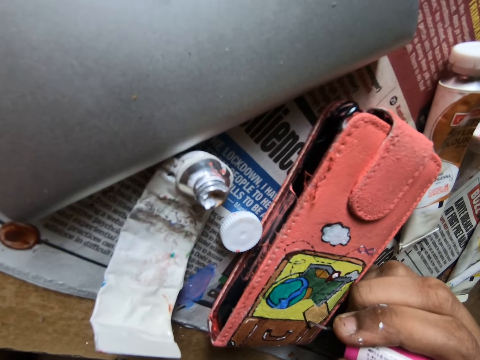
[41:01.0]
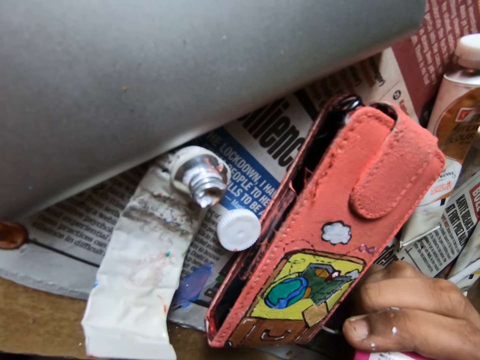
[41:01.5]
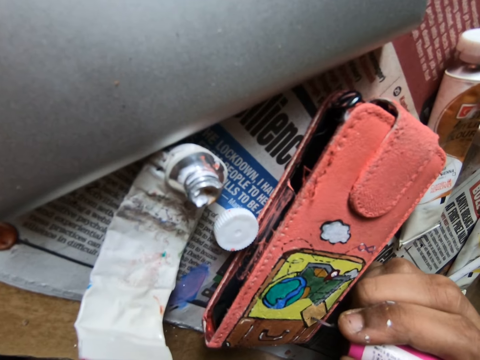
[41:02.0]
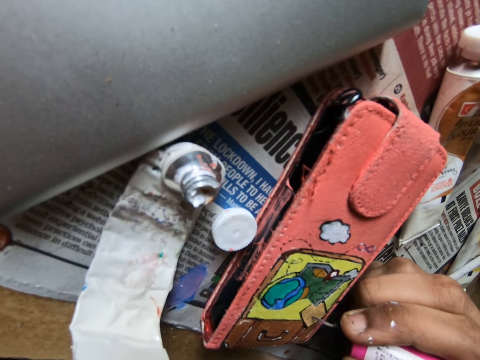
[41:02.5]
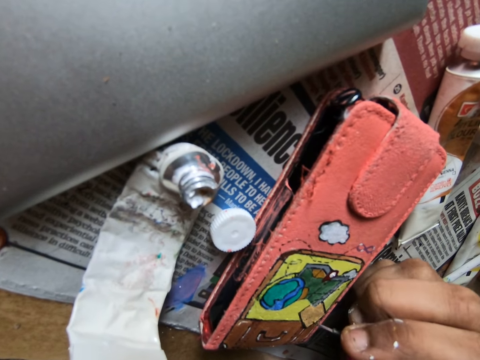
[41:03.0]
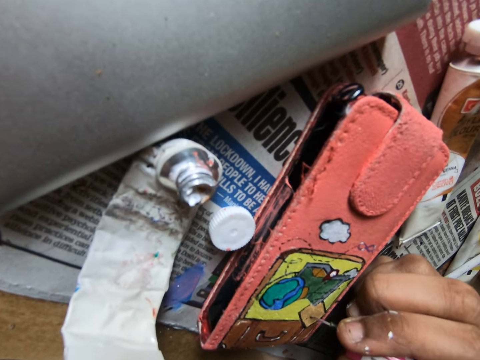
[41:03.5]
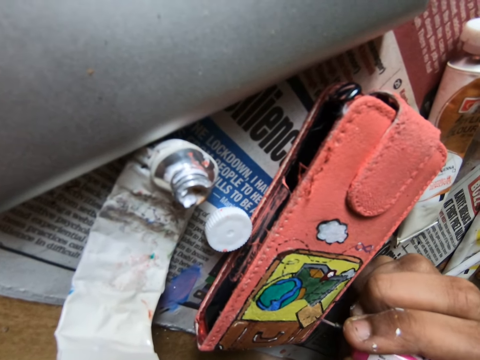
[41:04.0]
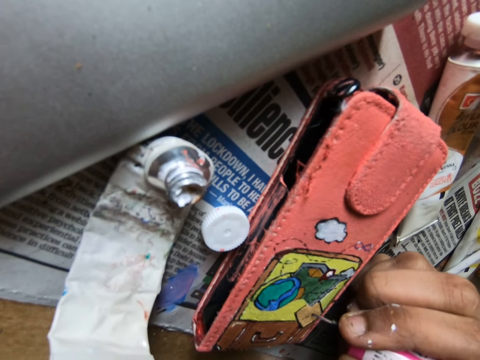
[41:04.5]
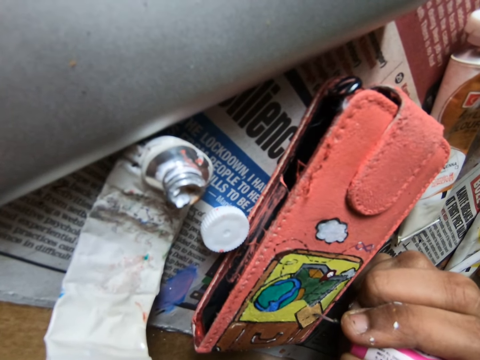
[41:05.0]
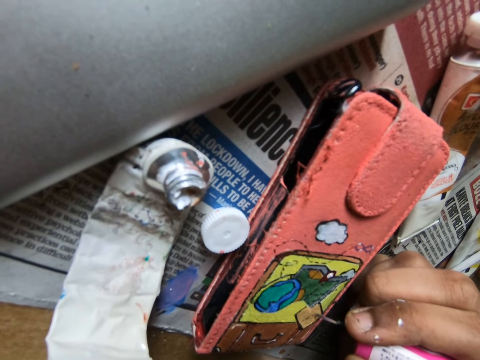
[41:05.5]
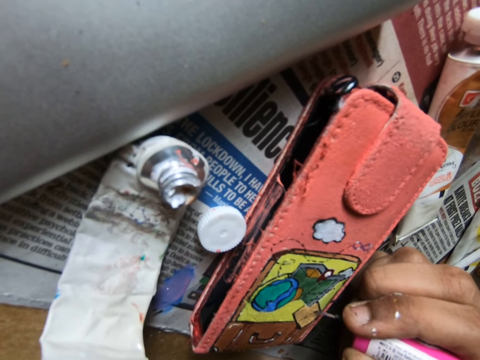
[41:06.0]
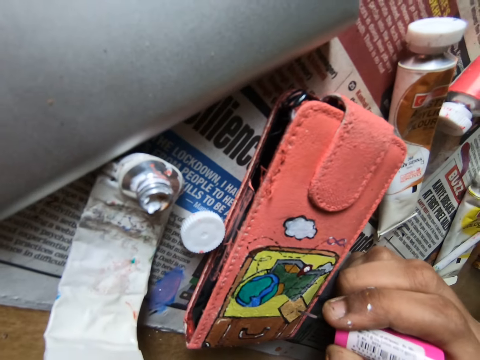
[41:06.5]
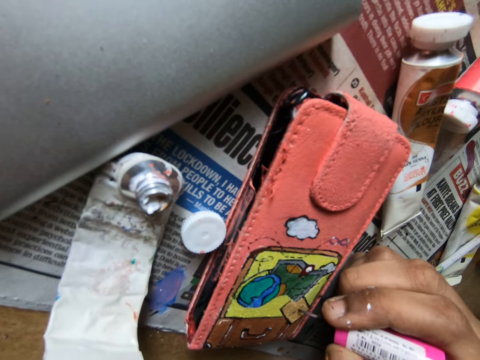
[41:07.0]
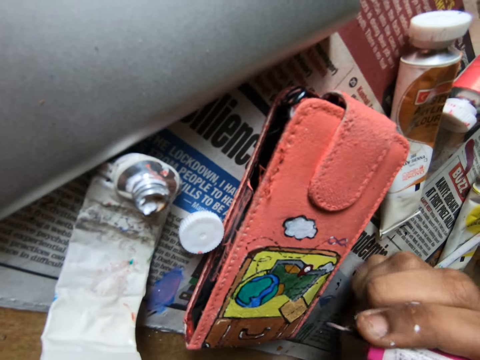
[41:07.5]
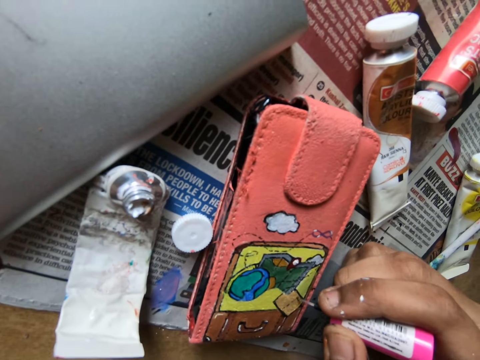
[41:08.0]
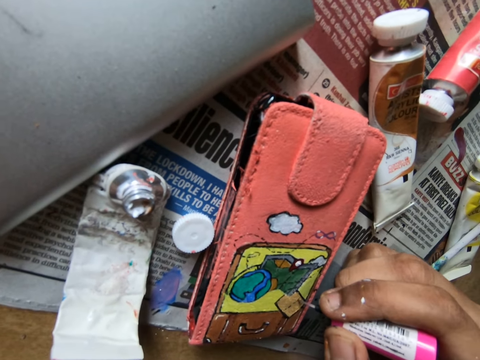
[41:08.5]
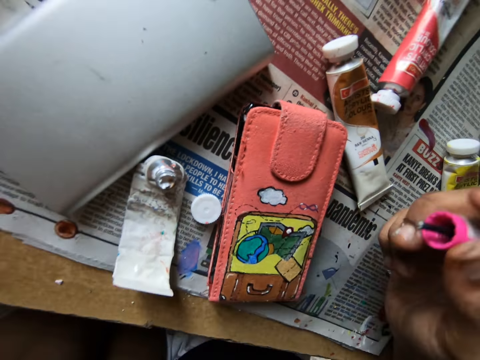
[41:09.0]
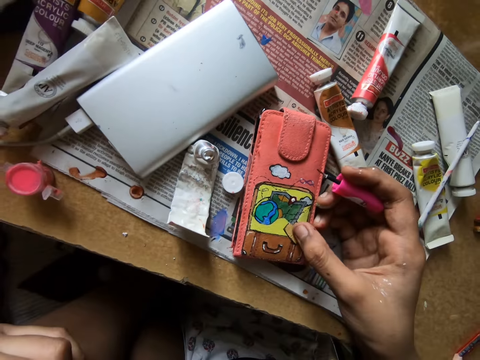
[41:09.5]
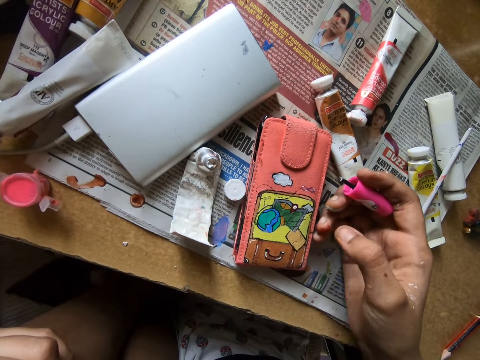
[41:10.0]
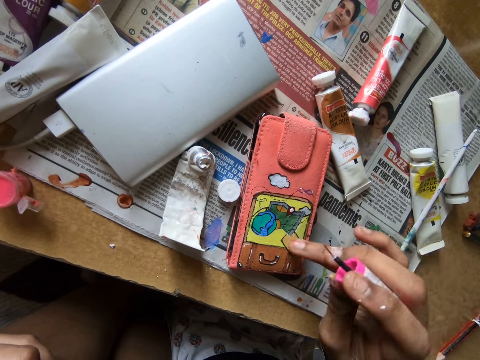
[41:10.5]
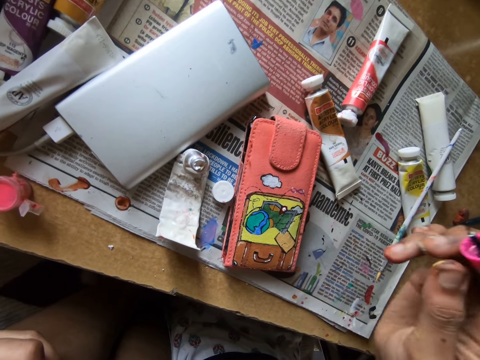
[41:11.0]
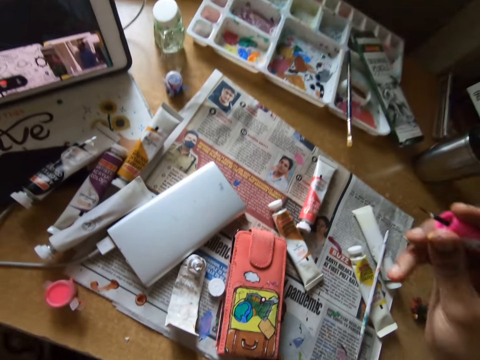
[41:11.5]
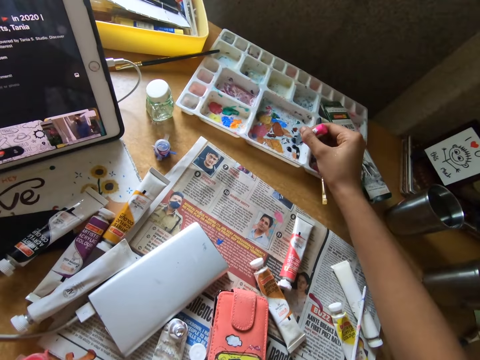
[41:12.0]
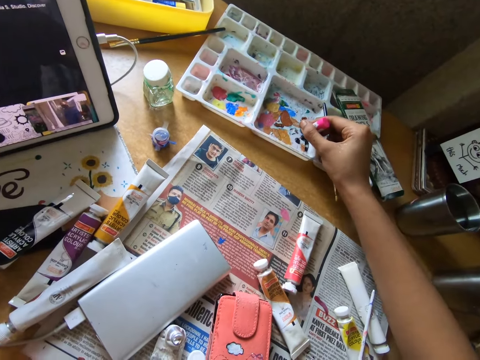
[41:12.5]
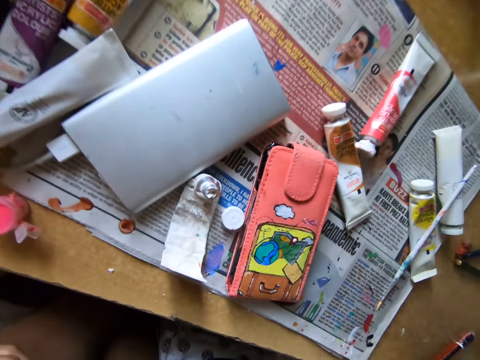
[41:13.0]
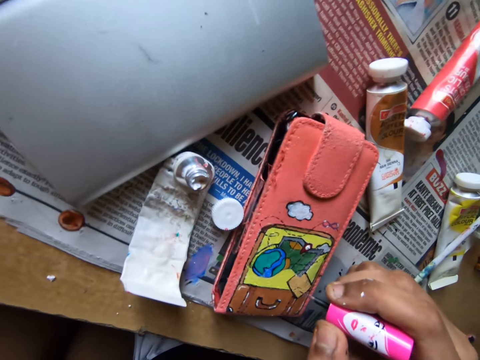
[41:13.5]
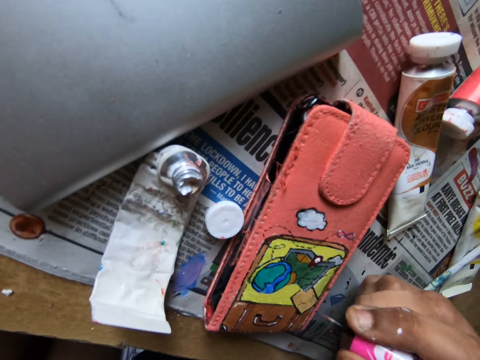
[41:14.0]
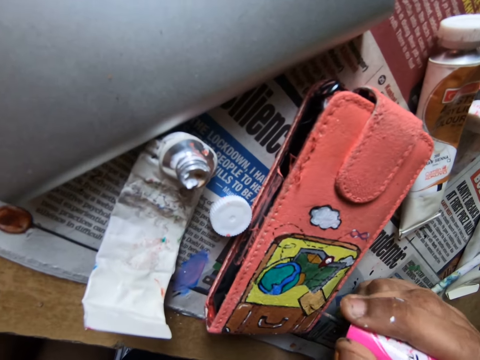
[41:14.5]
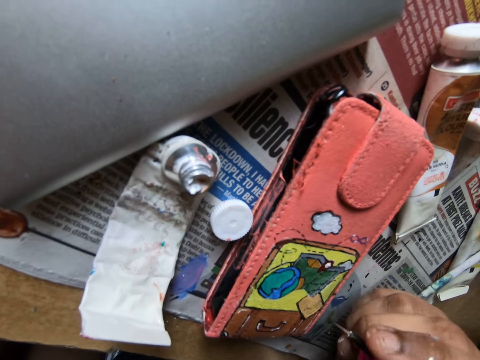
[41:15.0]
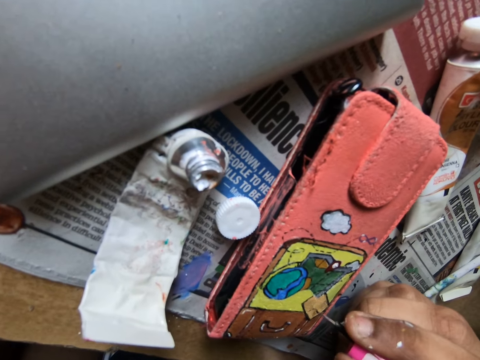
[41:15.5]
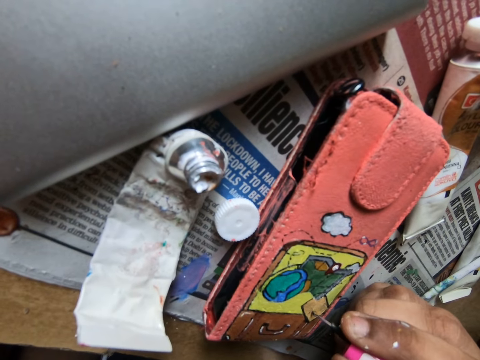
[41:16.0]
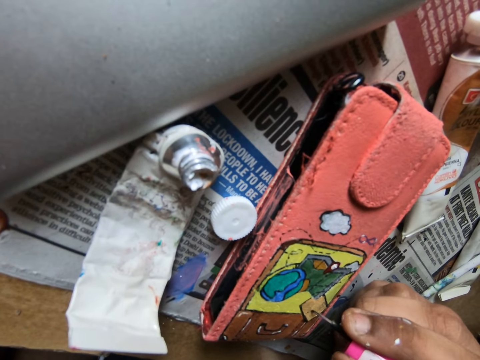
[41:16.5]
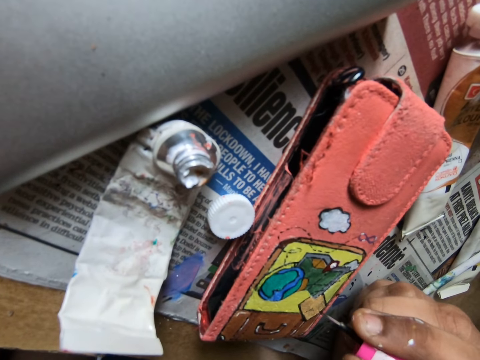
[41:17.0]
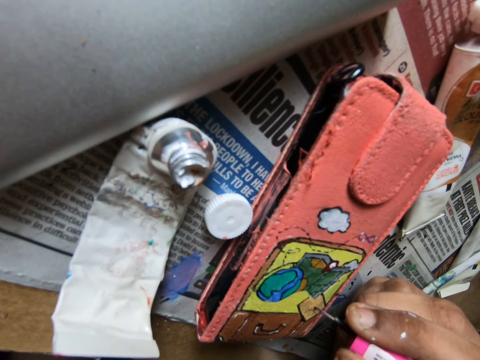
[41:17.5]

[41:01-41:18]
The camera wearer wipes the wallet with a finger. They rub the paint marker on the paint tray. They put something on the table. They apply paint on the wallet with the paint marker.

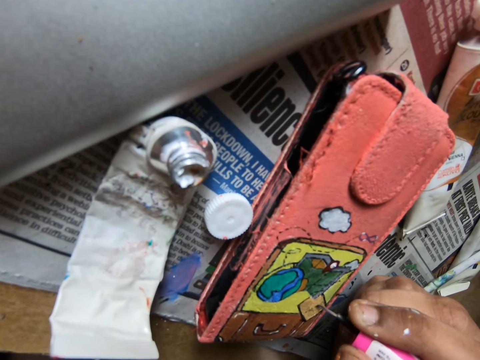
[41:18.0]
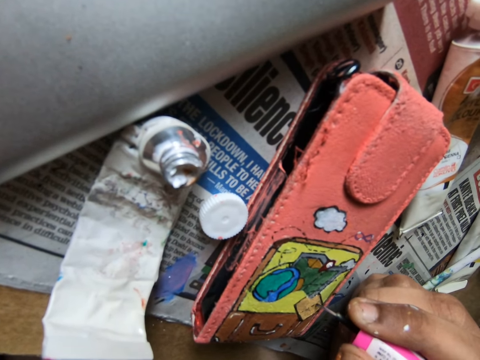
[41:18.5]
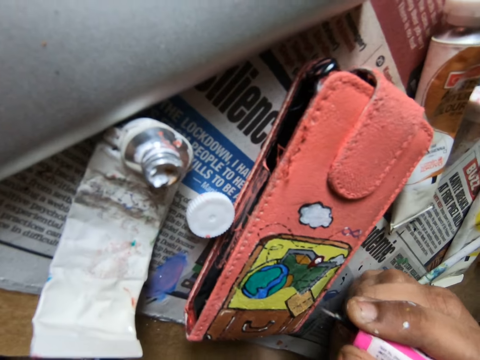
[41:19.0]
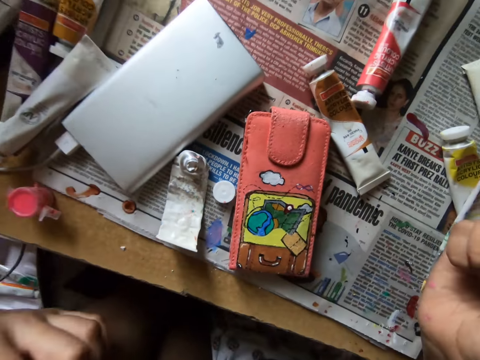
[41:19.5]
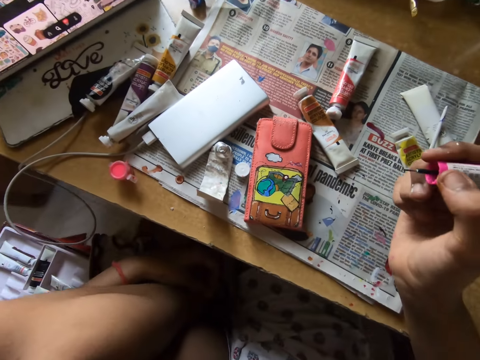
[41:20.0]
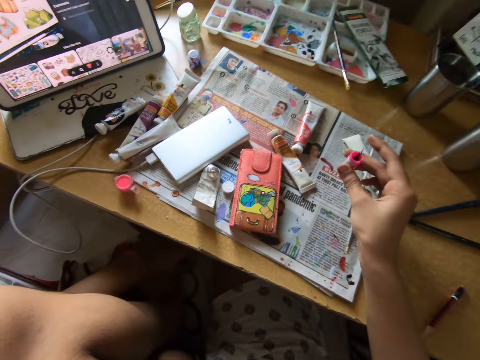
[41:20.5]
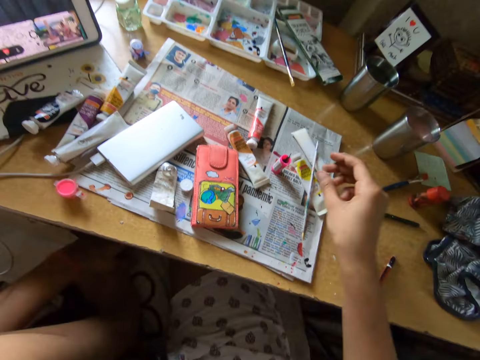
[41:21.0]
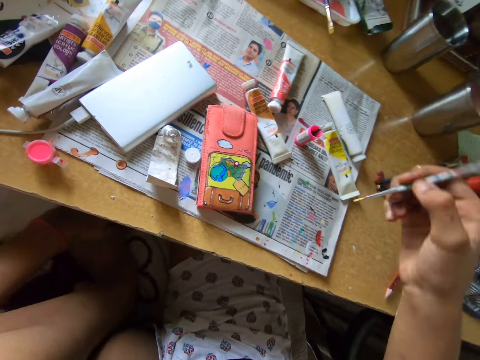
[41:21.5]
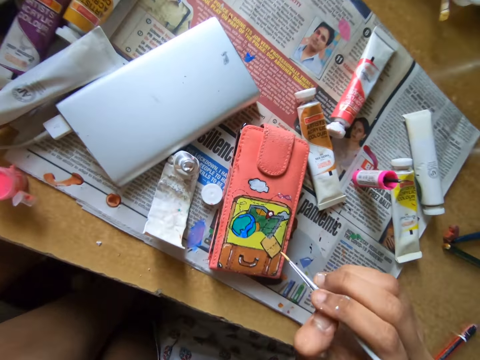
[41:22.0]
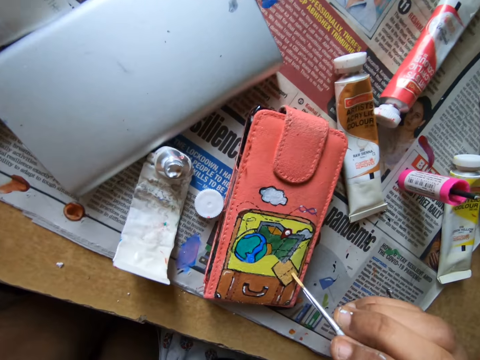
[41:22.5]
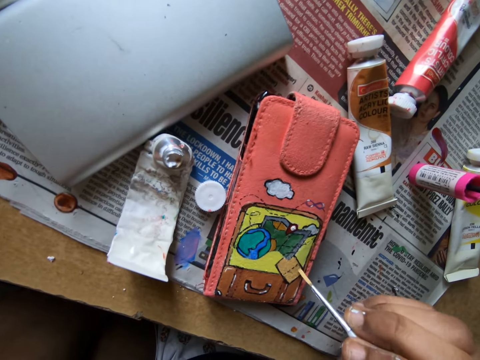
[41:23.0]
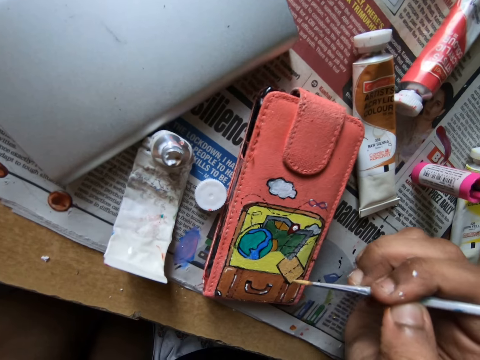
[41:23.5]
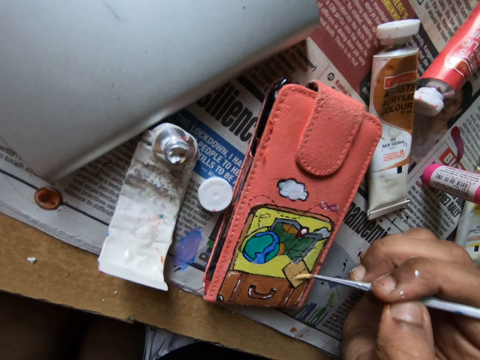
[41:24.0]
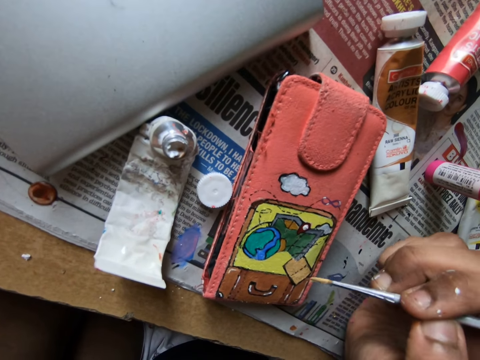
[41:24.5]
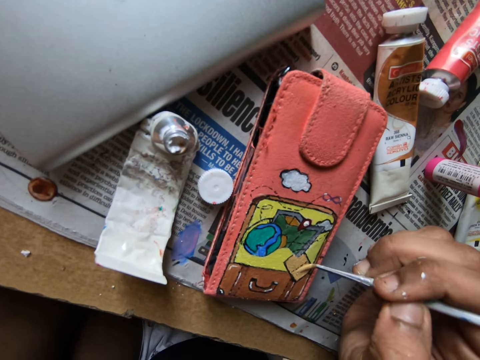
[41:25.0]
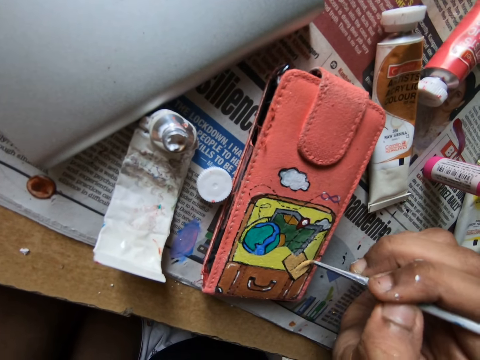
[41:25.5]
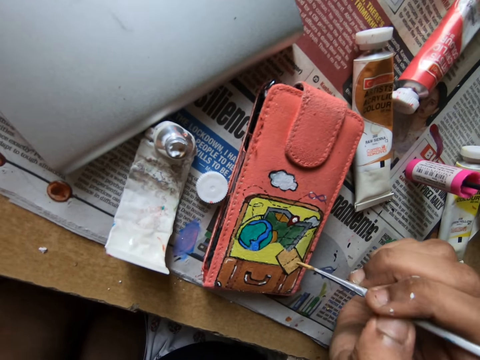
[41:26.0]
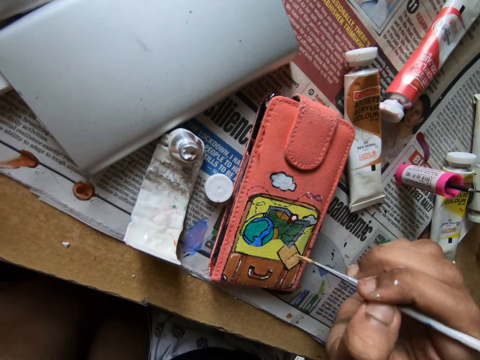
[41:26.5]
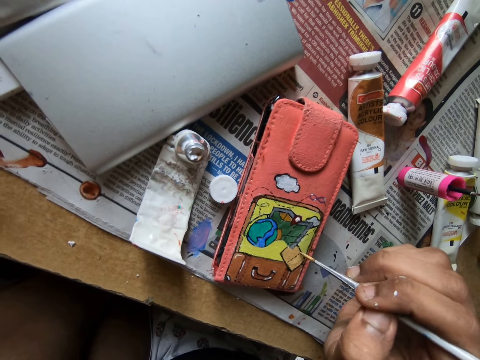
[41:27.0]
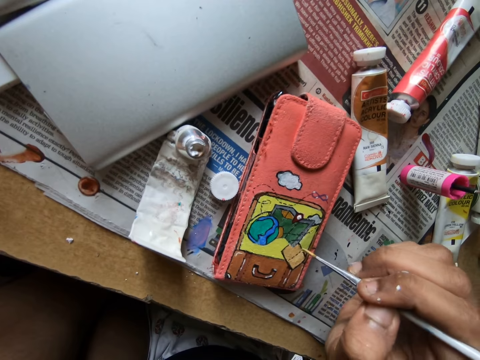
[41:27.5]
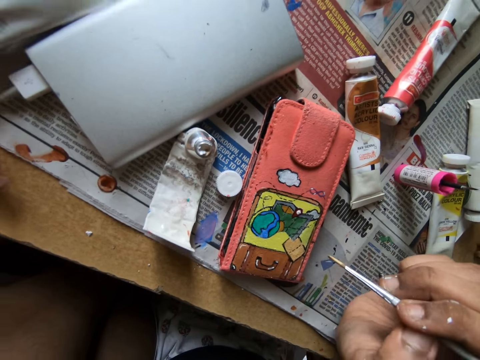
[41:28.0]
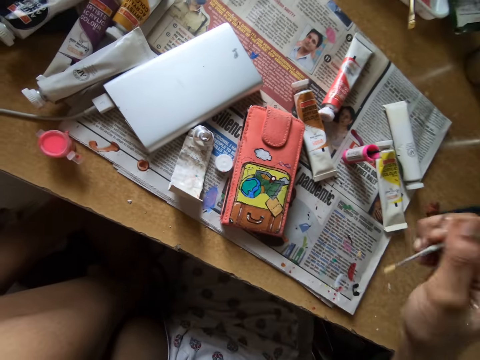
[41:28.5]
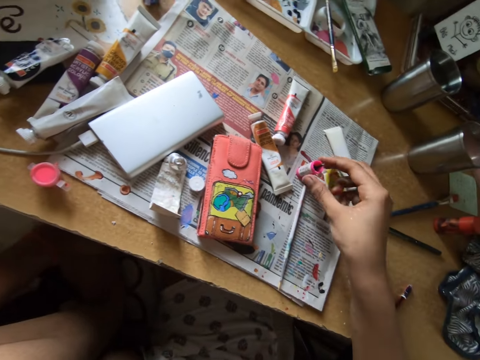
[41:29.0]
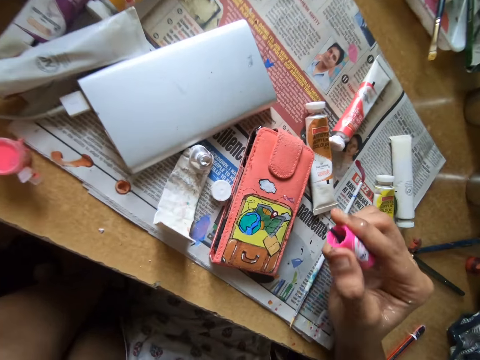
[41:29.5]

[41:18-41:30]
The camera wearer puts the paint marker on top of the newspaper. They pick up a pencil brush from the newspaper. They apply paint on the wallet with the pencil brush. They put the pencil brush on top of the newspaper. They pick up the paint marker.
